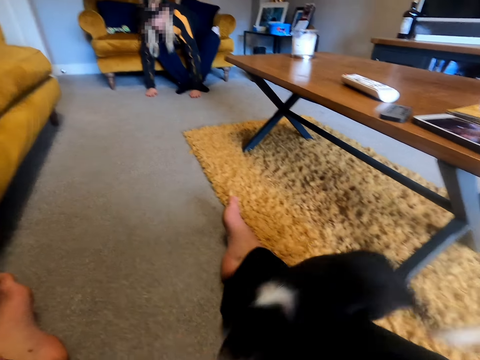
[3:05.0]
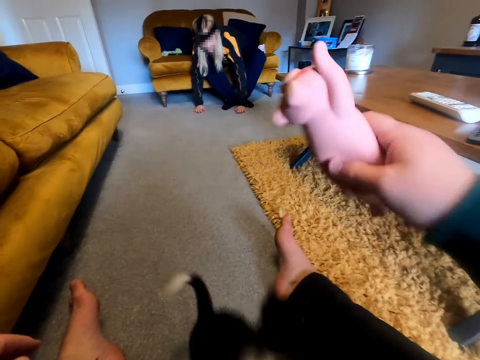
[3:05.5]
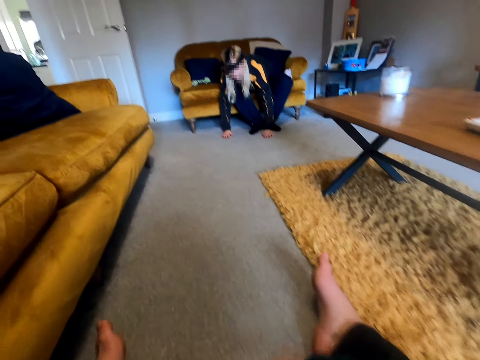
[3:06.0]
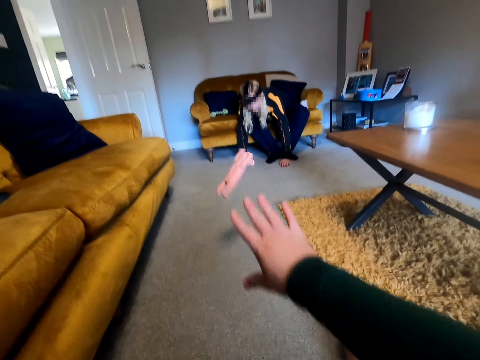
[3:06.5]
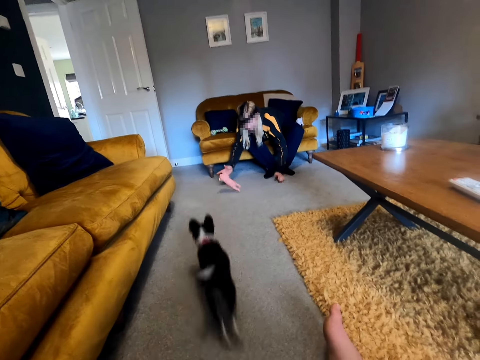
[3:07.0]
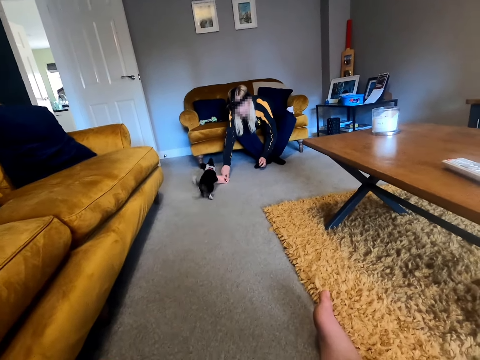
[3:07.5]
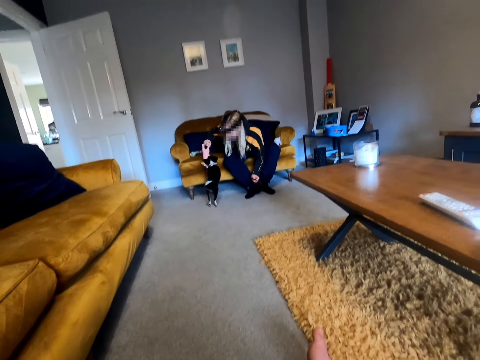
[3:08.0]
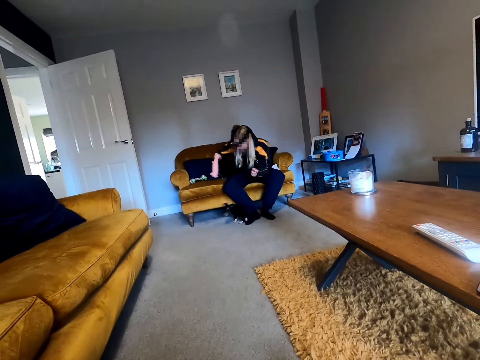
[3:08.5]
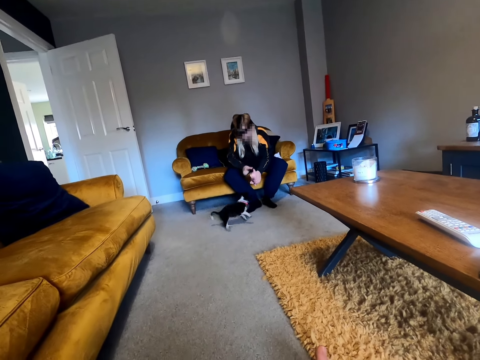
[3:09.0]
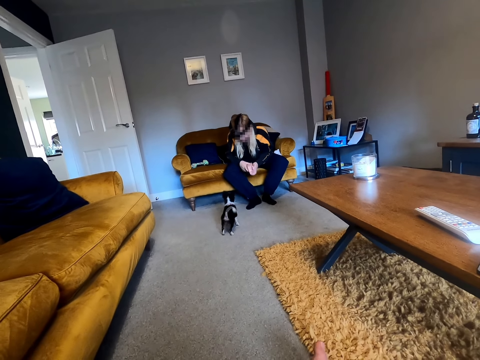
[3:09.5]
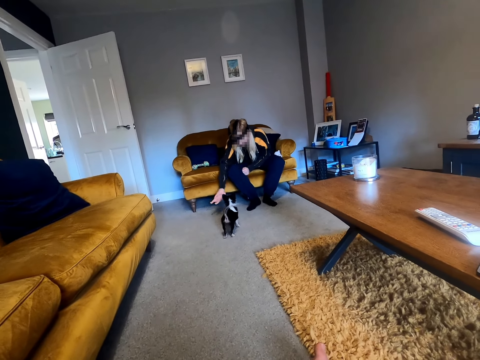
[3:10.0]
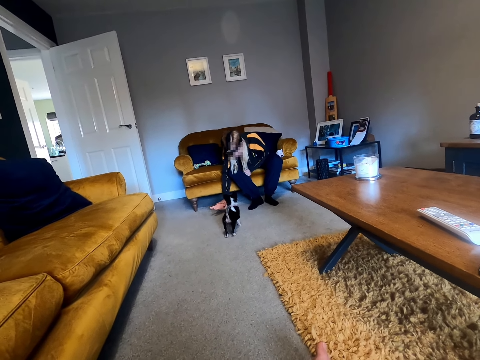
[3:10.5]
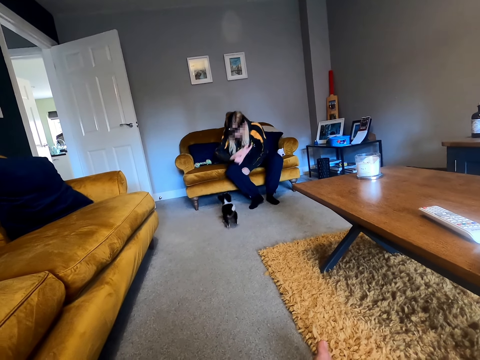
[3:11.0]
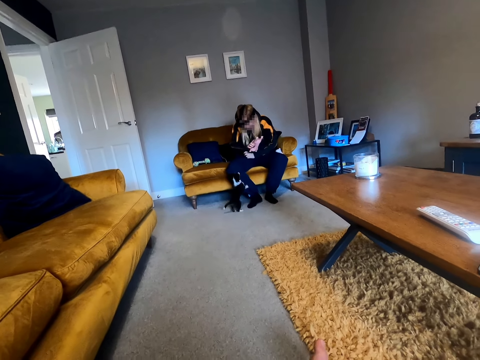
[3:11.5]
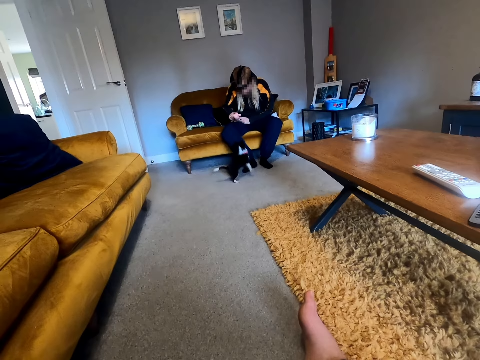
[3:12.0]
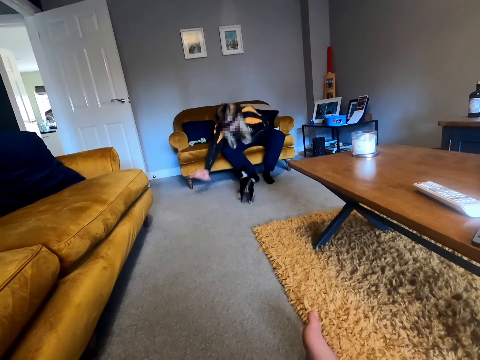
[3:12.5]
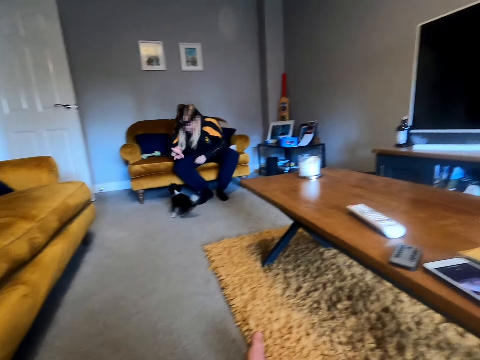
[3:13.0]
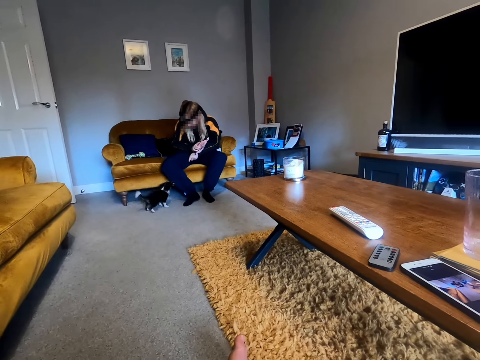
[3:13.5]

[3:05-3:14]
The camera wearer throws the pet doll towards the woman. The woman plays with the dog using the pet doll.

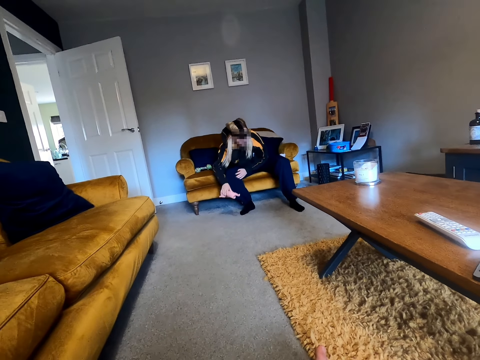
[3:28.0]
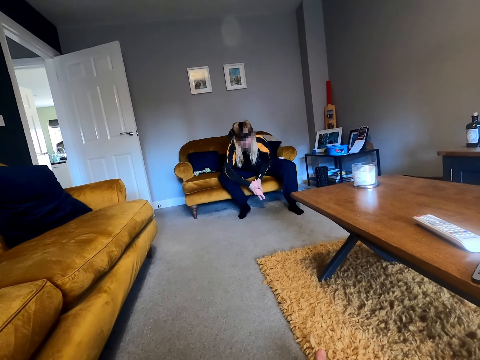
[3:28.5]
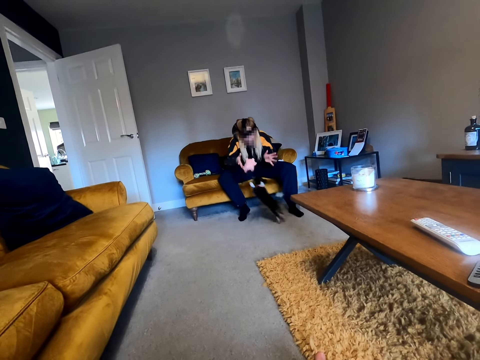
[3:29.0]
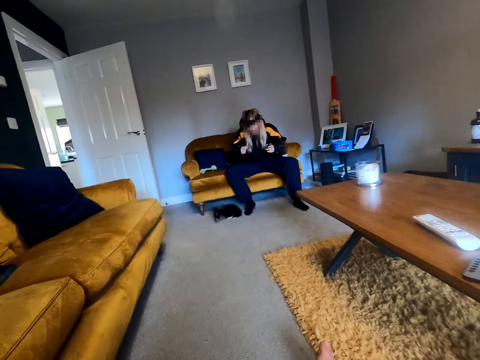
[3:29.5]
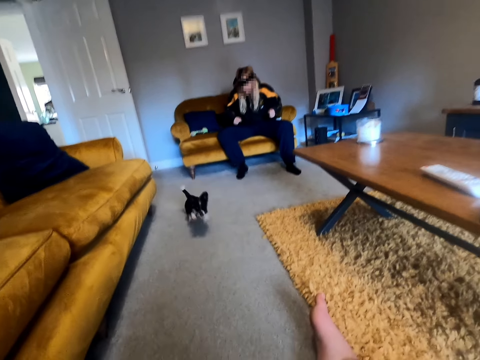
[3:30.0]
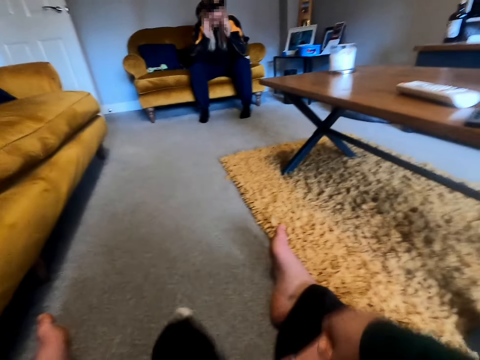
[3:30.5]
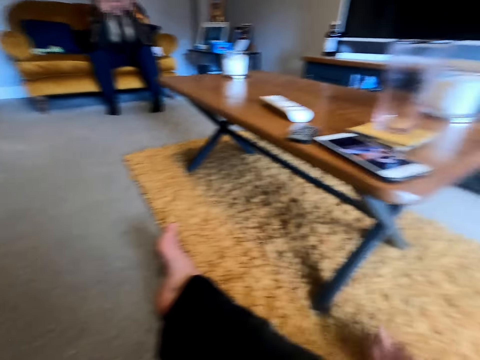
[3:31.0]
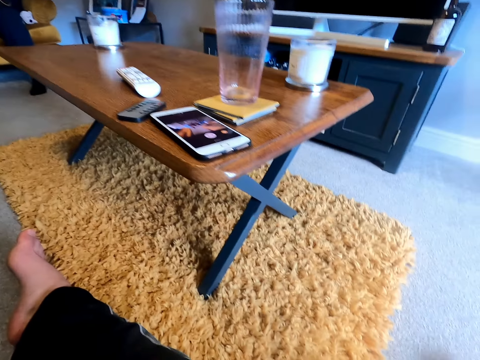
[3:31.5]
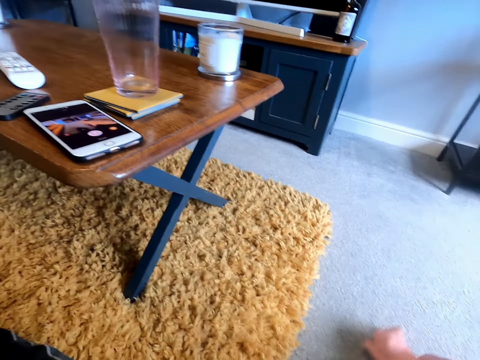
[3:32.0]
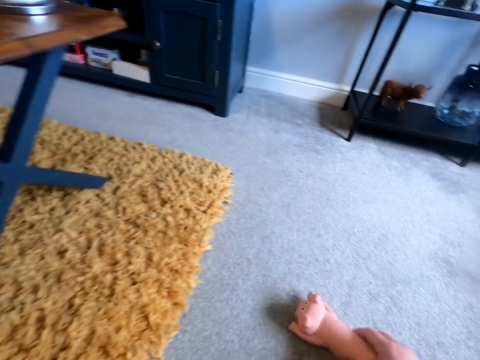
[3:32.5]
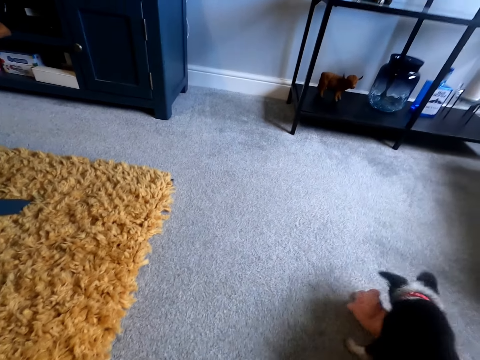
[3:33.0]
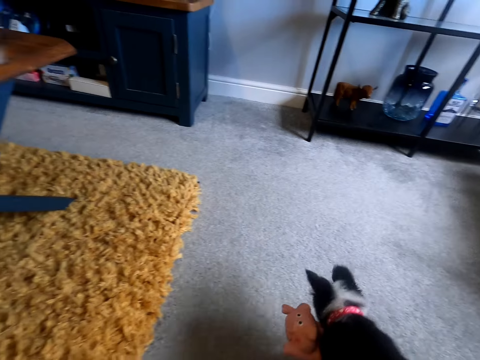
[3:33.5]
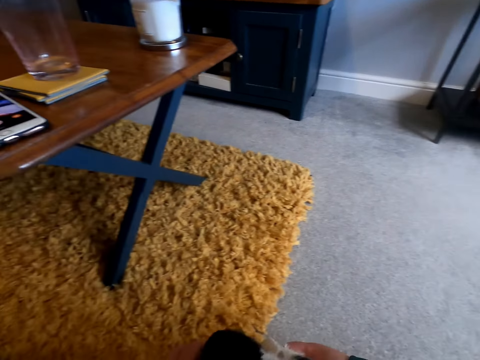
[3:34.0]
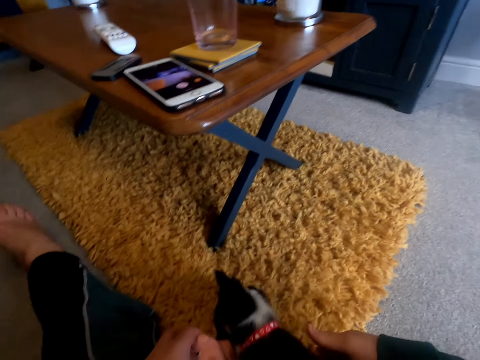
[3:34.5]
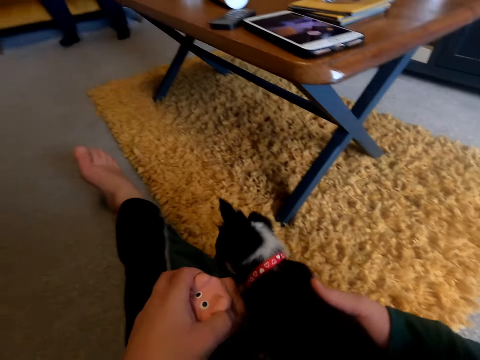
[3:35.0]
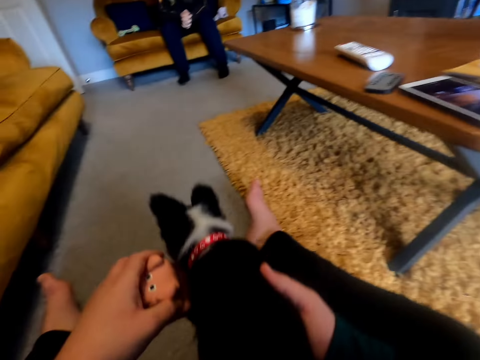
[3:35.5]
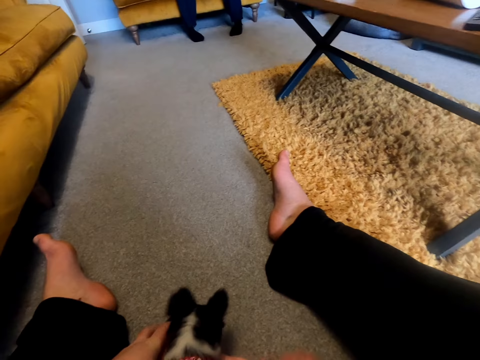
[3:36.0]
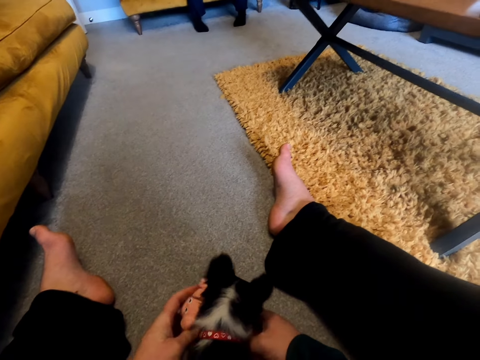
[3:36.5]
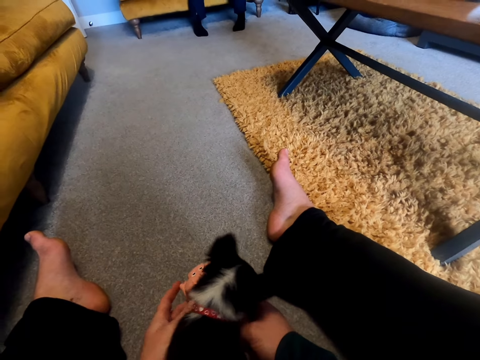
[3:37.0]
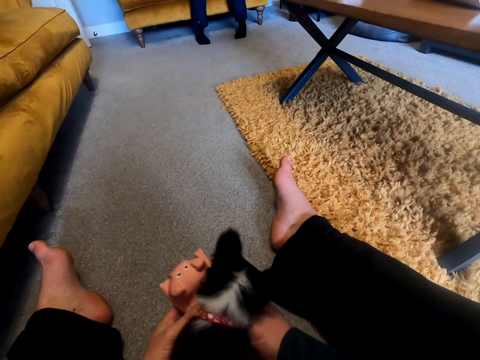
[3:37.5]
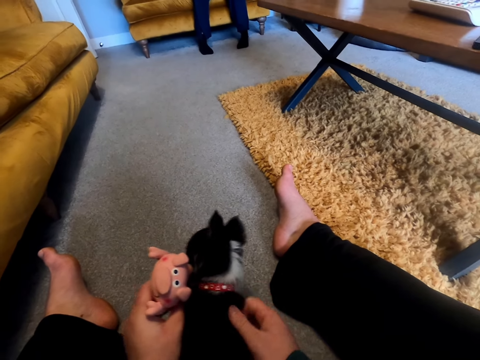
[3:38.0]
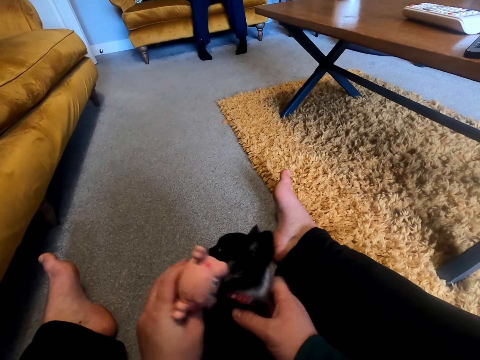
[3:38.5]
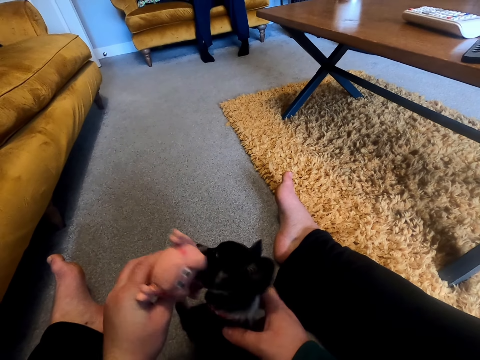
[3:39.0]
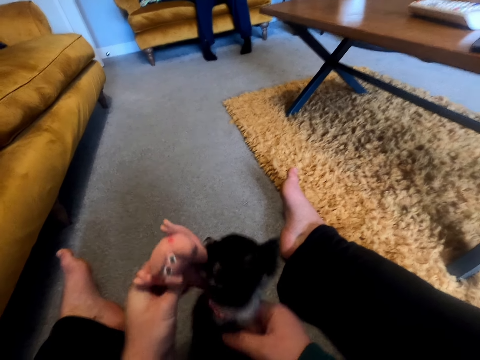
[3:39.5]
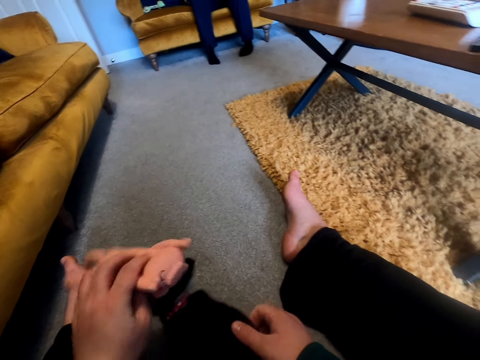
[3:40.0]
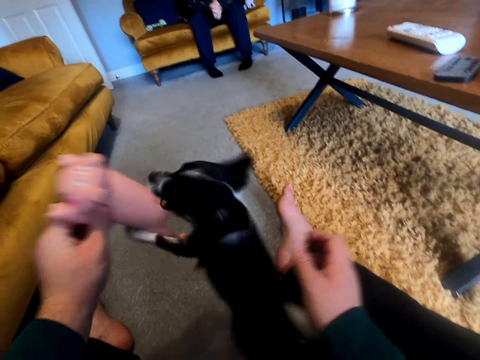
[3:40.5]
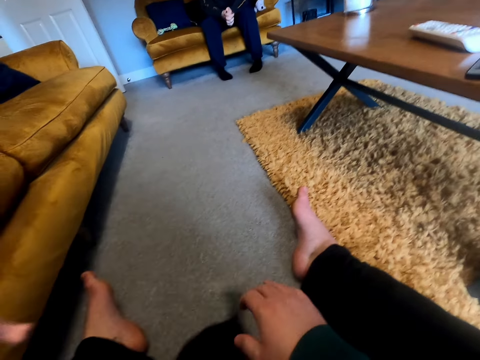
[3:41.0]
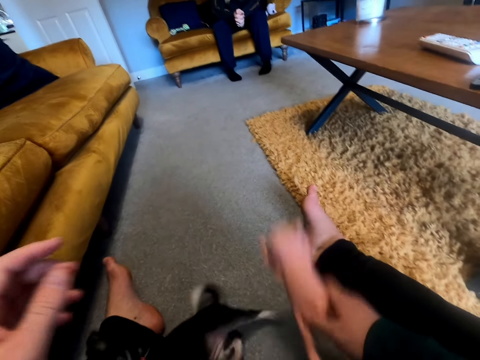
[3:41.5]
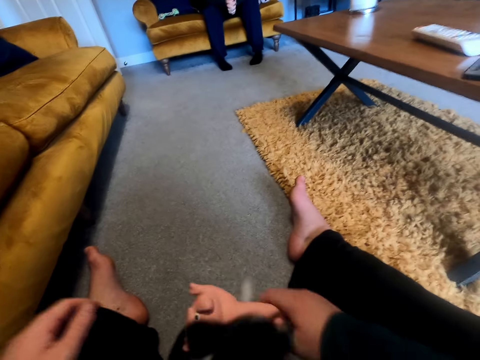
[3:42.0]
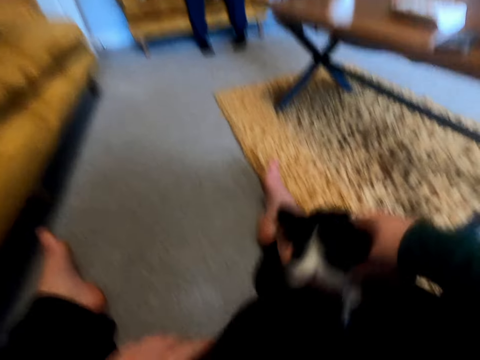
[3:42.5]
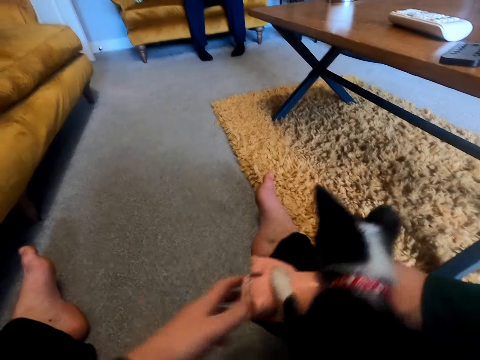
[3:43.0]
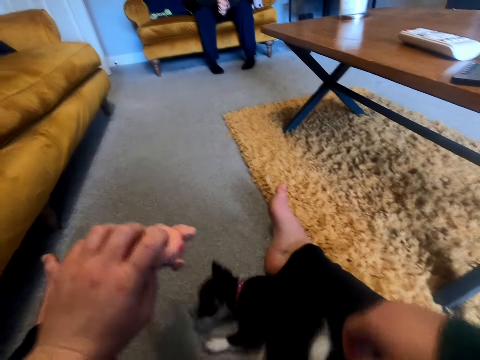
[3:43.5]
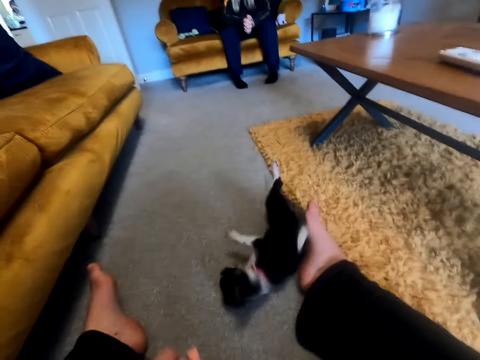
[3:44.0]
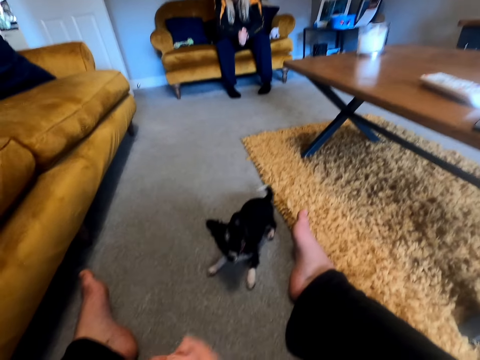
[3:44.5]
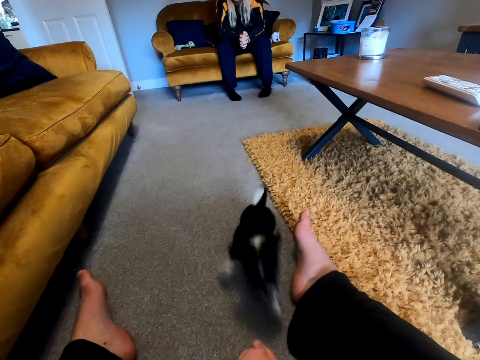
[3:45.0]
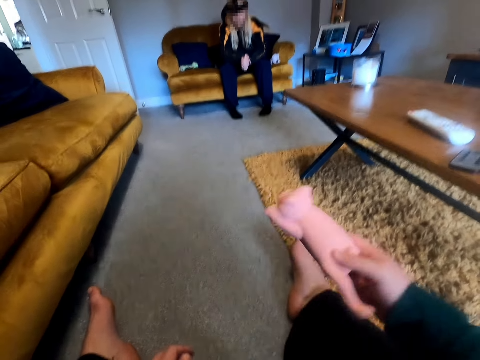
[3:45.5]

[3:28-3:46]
The woman throws the pet doll towards the camera wearer. The camera wearer plays with the dog using the pet doll.
